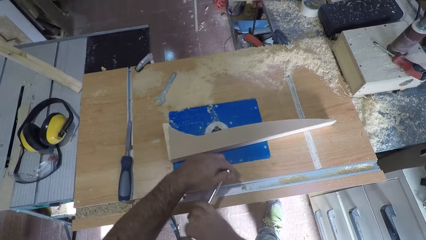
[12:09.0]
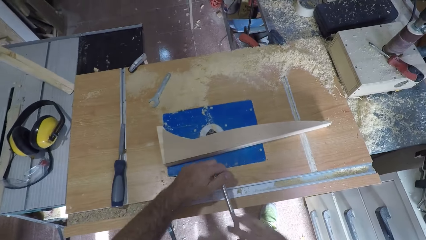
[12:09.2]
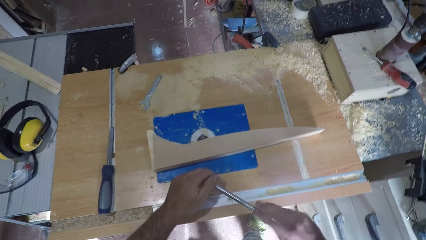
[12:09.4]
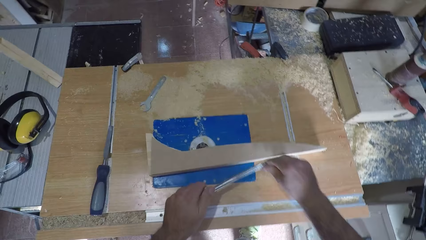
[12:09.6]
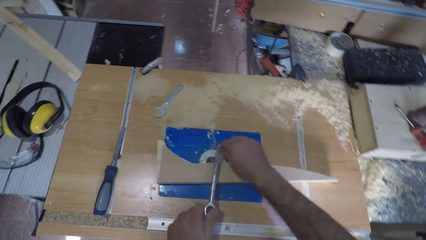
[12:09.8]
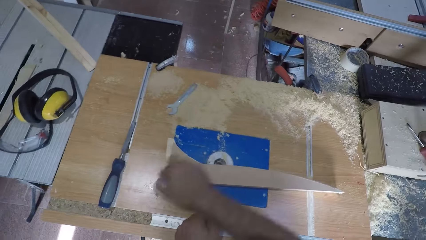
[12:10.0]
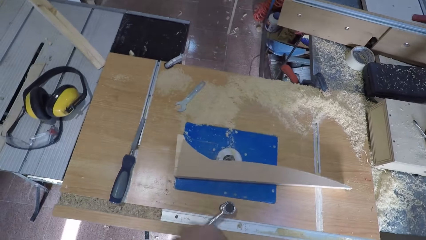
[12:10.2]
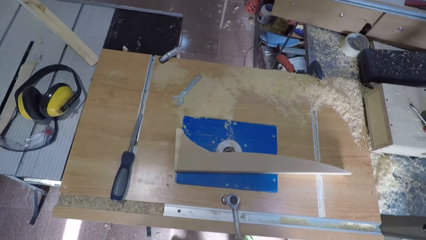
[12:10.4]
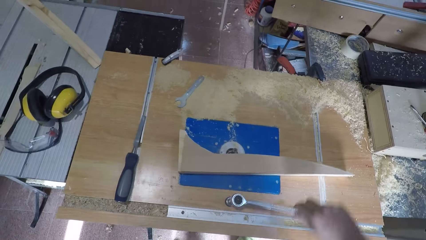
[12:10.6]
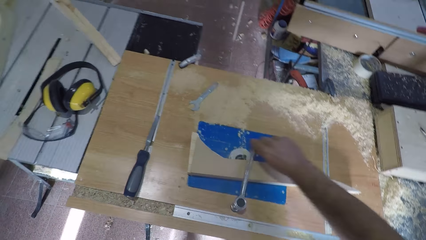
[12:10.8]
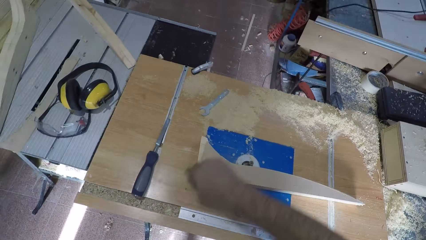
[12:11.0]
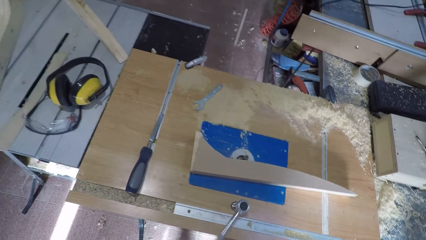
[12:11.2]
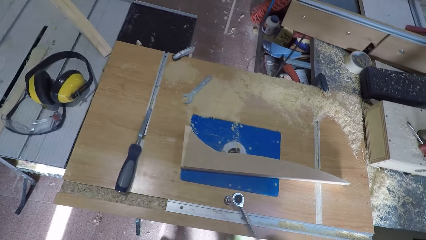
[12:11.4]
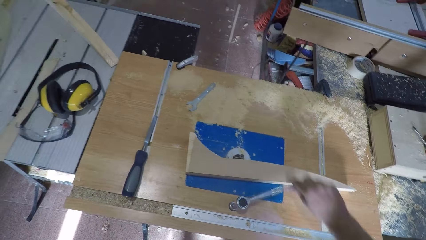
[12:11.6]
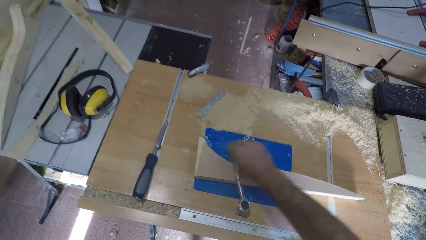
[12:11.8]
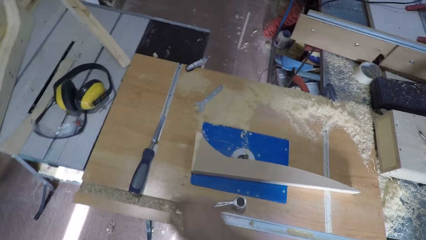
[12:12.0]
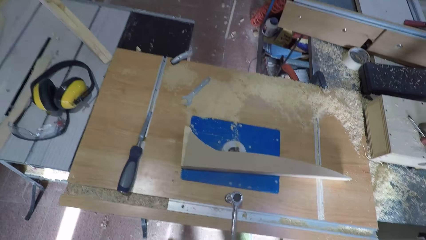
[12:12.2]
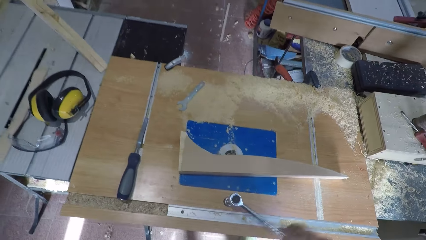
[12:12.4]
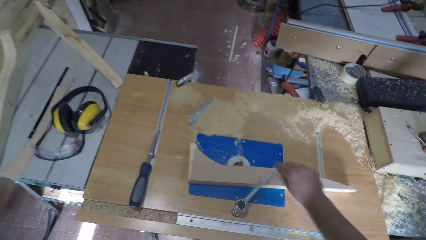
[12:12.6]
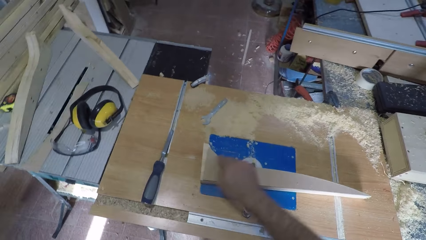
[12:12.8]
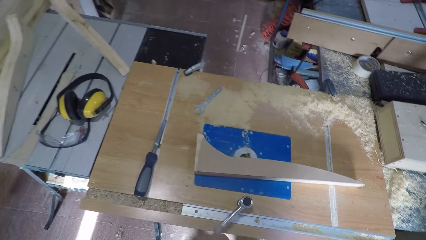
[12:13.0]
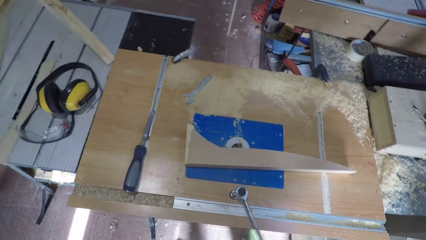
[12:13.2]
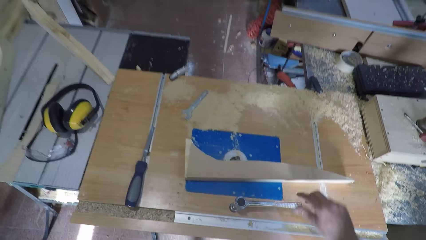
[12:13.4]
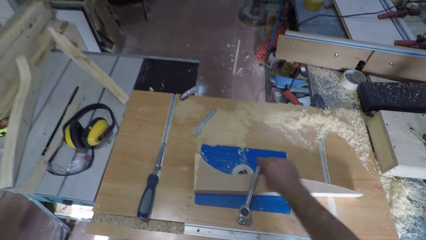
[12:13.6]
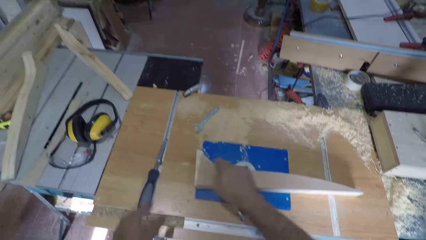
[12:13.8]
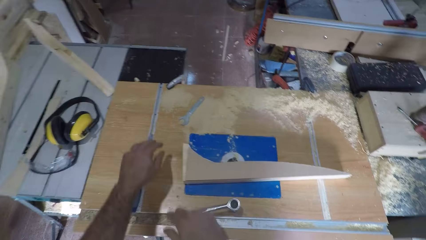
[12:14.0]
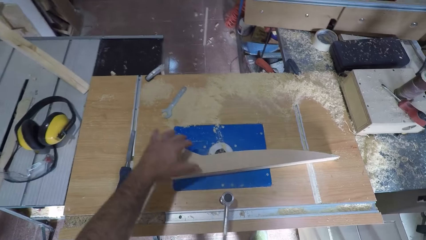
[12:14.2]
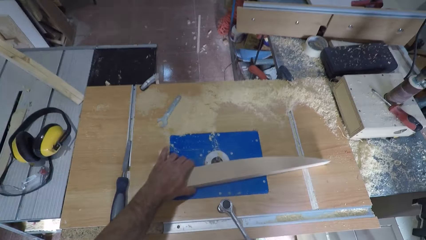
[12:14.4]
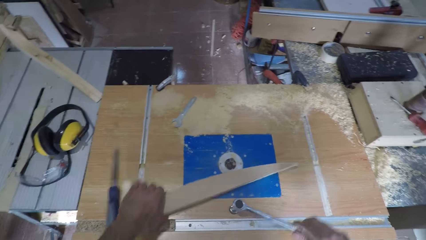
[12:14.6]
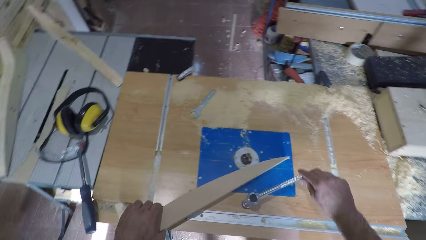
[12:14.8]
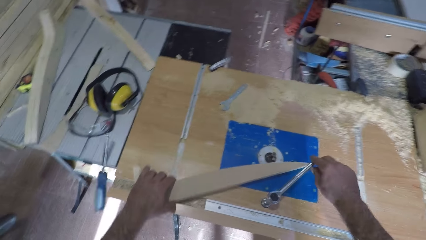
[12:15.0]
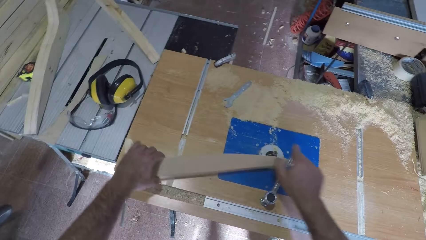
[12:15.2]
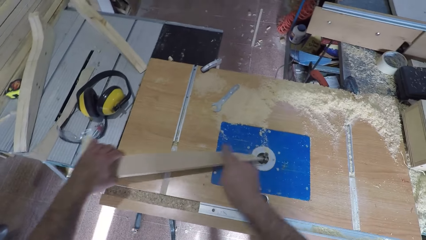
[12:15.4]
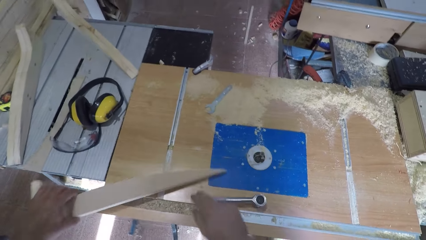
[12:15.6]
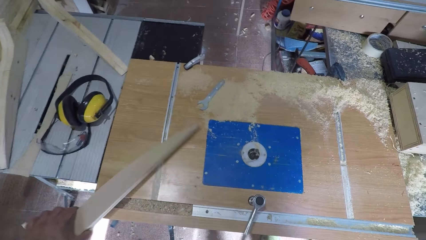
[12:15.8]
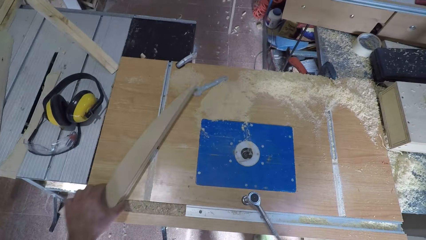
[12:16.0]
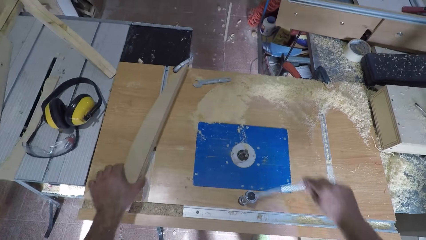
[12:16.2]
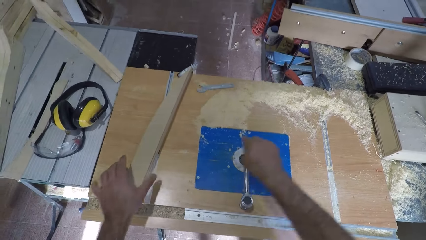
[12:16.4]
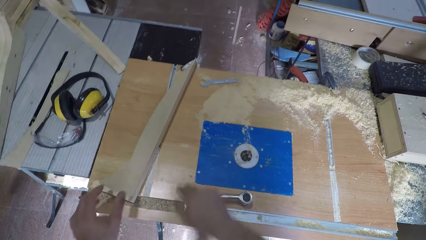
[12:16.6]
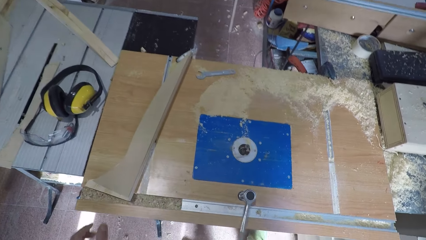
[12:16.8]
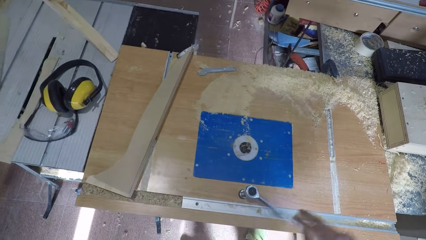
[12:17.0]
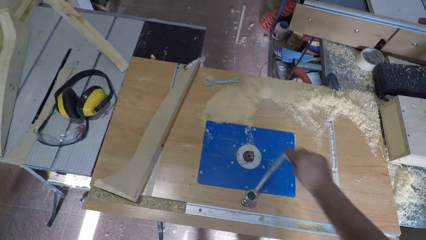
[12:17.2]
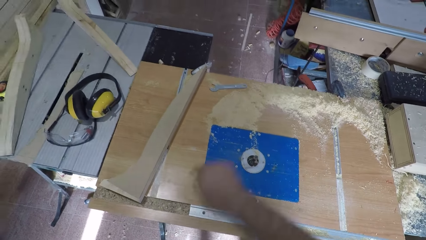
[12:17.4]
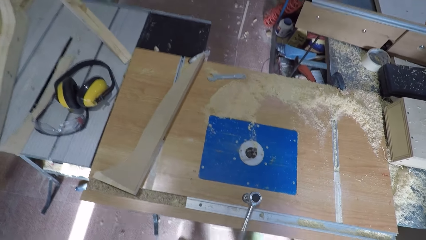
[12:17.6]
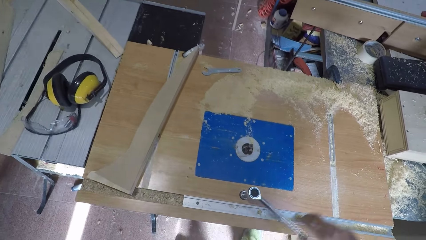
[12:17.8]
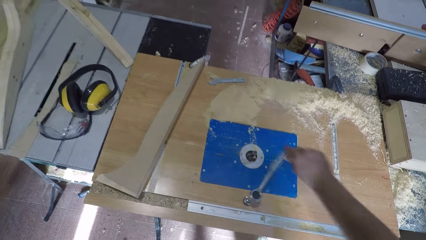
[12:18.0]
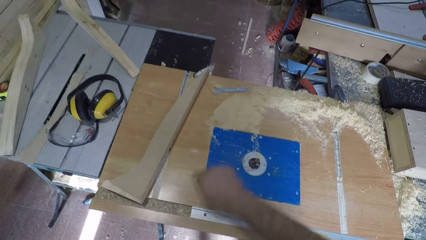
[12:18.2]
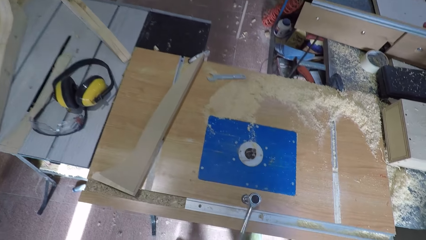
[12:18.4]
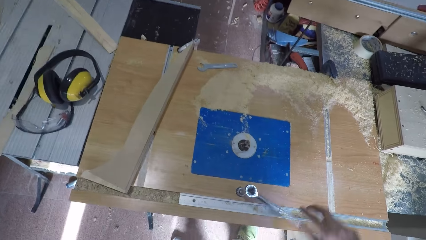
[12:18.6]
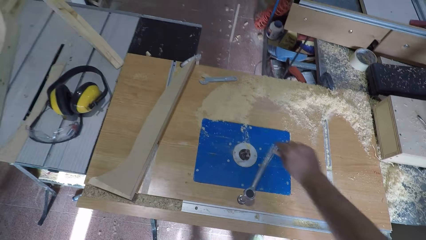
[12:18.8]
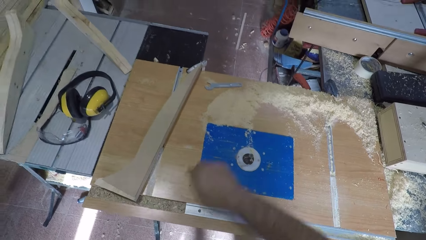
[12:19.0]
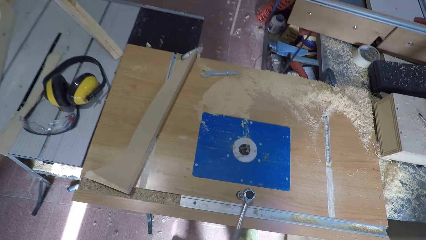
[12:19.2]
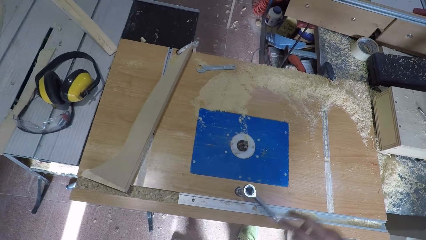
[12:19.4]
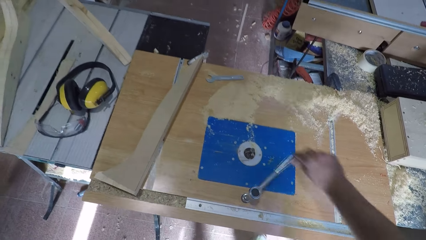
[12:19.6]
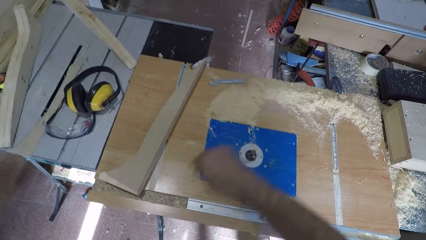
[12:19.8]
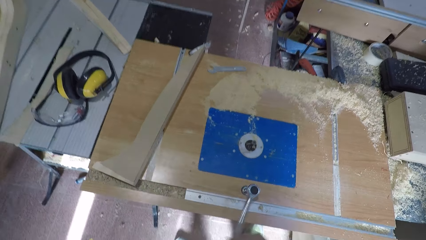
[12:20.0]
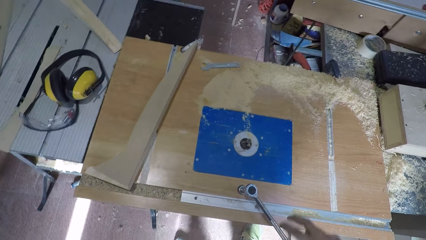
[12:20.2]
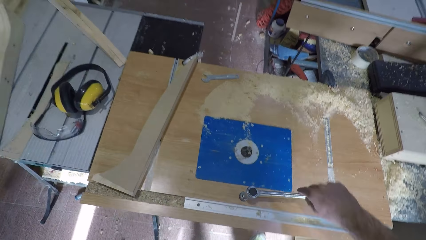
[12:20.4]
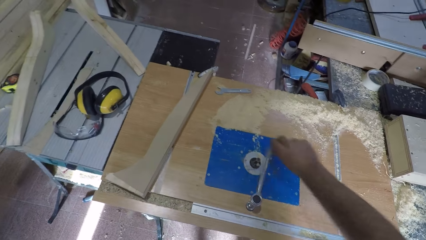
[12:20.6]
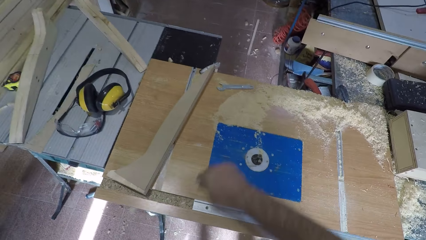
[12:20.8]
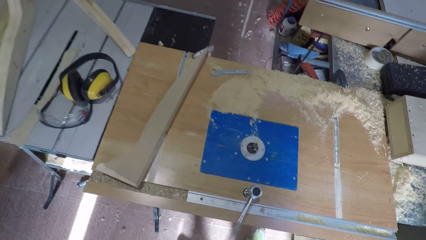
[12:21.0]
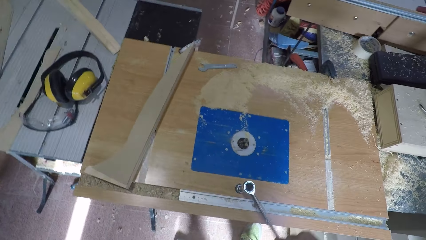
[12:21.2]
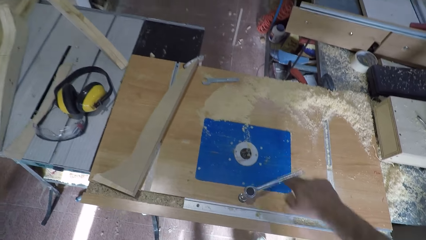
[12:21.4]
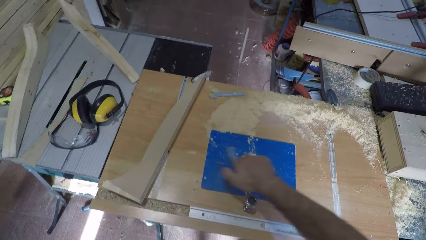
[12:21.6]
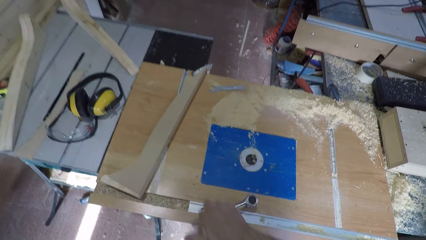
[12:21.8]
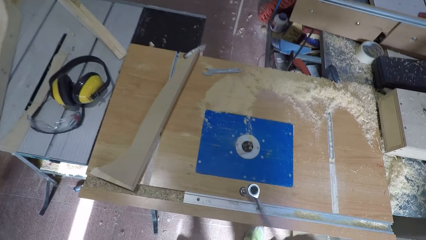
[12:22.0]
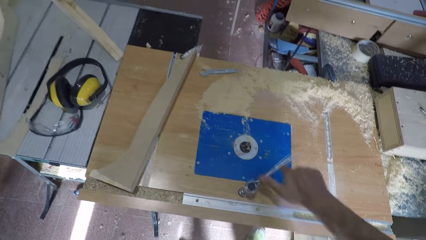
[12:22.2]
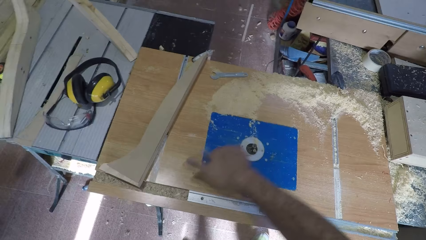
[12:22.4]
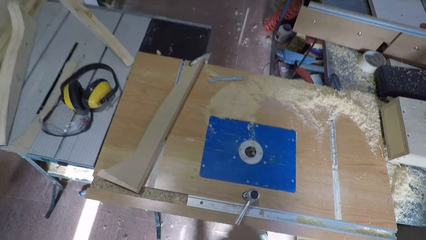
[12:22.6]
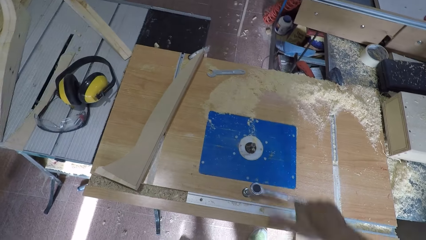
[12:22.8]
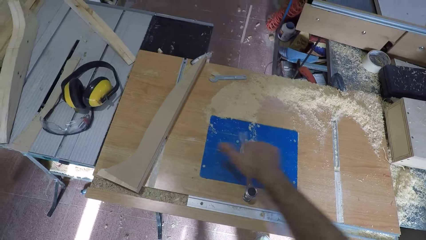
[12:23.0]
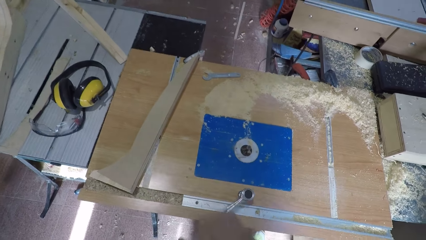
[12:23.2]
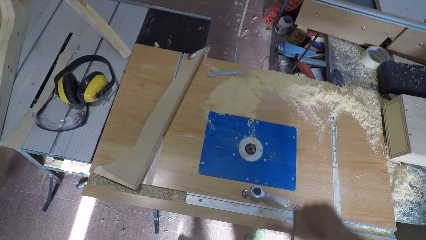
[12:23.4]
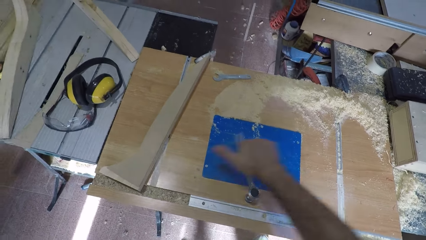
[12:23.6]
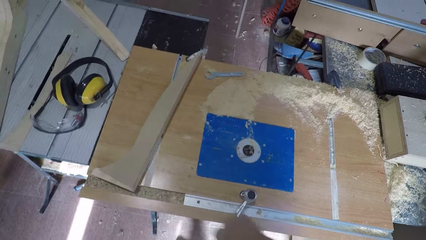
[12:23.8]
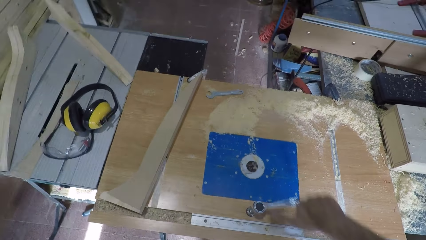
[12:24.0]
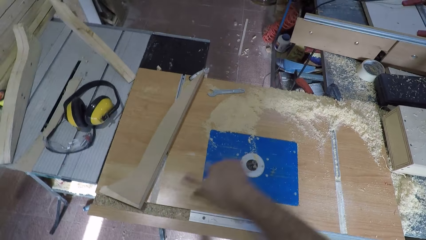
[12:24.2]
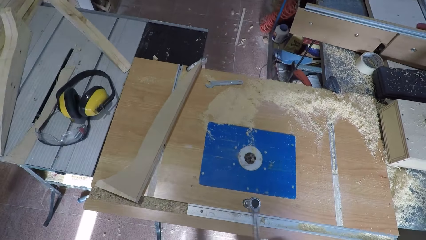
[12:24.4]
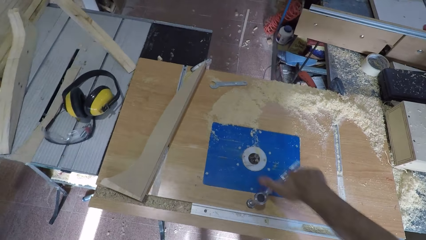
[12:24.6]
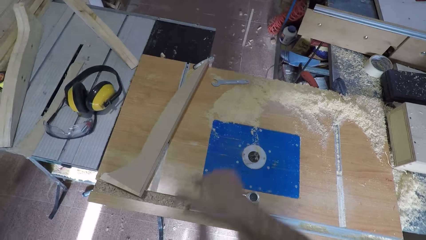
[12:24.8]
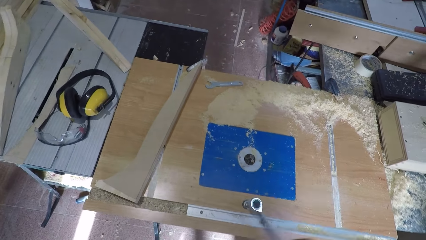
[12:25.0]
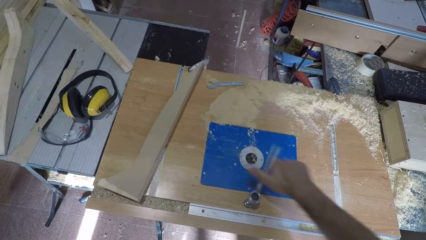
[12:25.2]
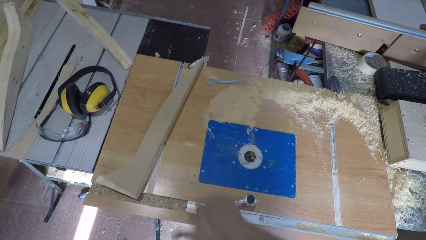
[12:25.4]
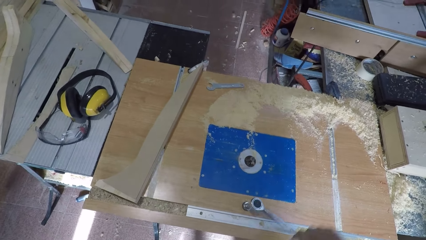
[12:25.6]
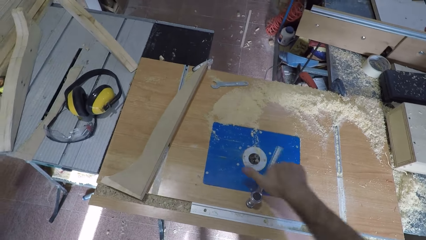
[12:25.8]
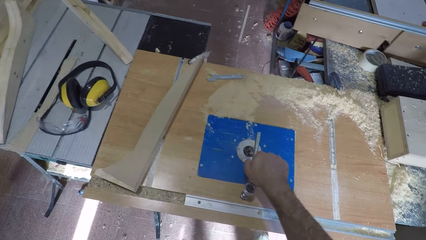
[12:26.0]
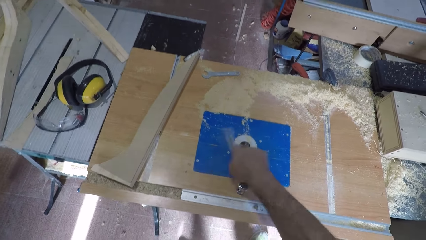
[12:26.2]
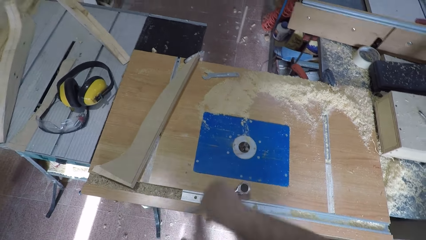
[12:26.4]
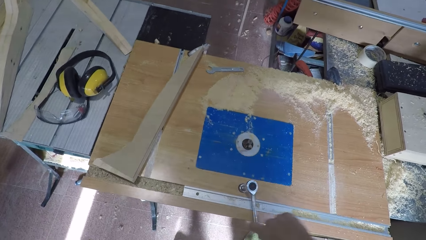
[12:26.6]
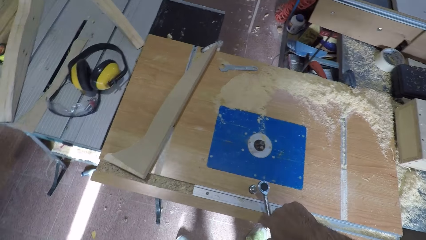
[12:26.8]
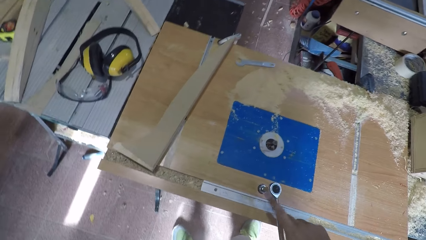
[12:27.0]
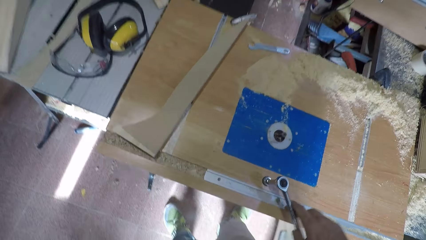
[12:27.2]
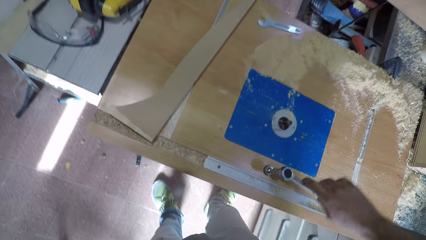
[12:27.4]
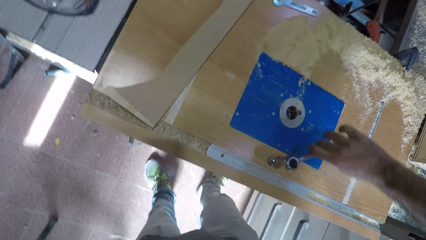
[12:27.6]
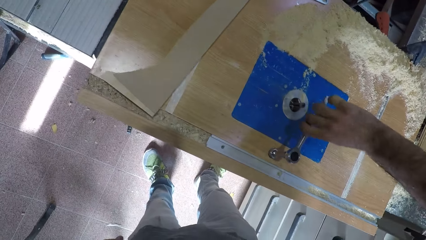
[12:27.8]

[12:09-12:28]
The camera wearer picks up the wood on the workbench machine. They push the chisel to the floor with the wood. They move the timber across the table. They lock a nut on the router table. They drop the wood on the workbench machine.
